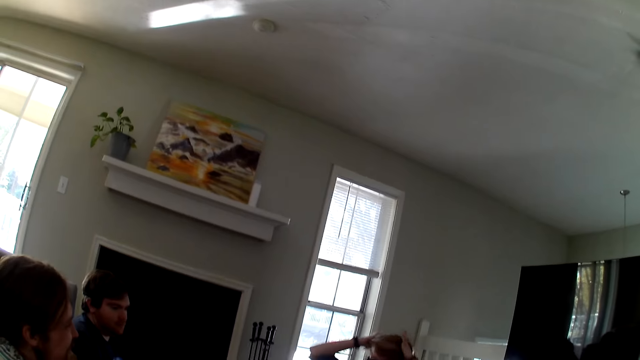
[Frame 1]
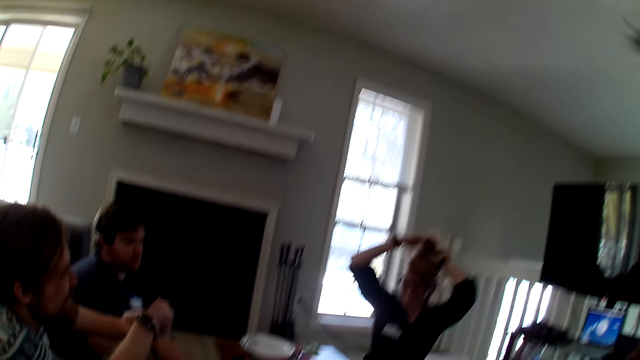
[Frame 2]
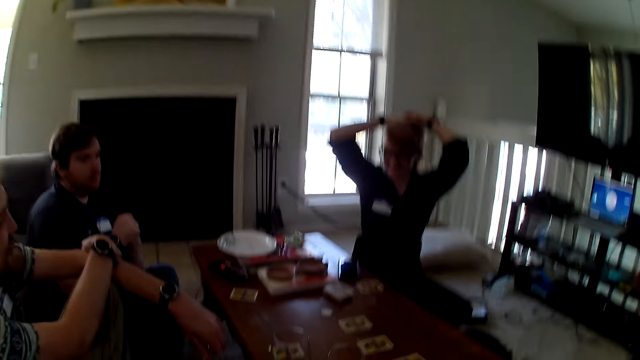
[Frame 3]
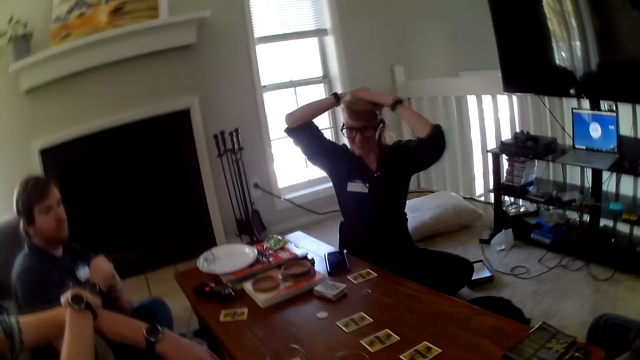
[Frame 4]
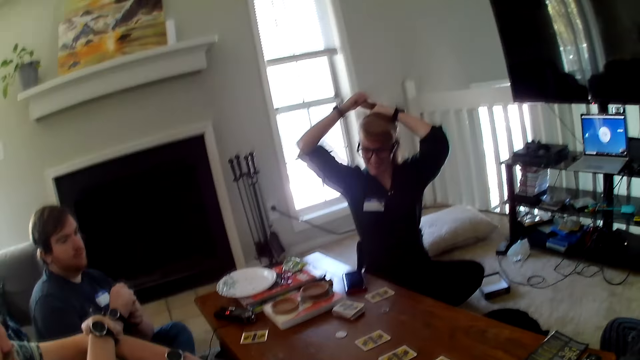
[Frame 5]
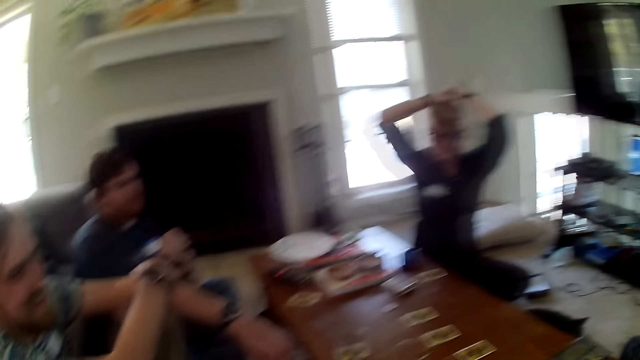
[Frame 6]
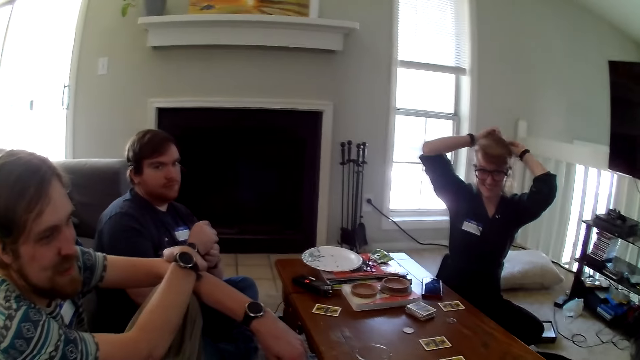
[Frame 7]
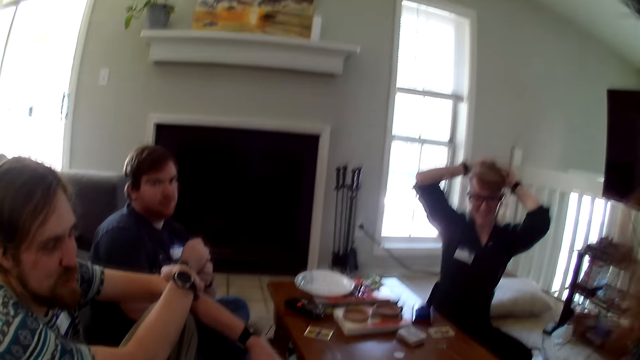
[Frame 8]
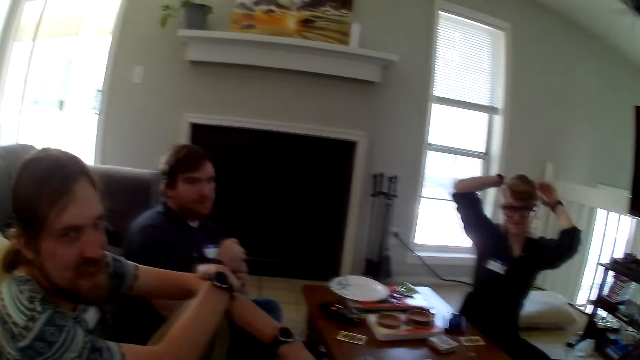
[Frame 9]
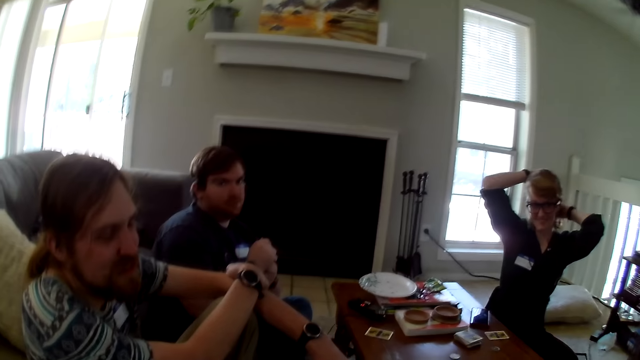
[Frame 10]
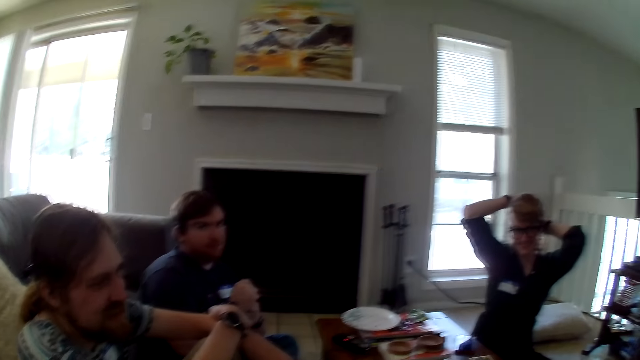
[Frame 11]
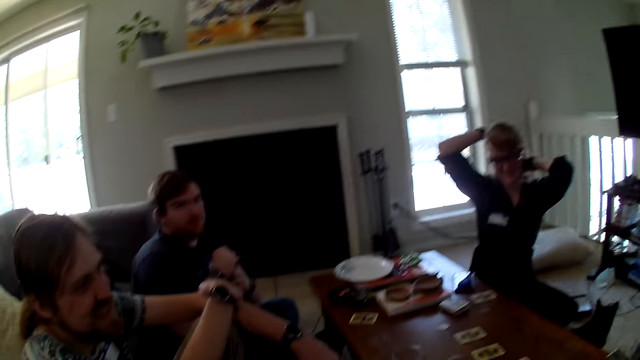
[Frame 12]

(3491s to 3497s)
A person aligns her hair.

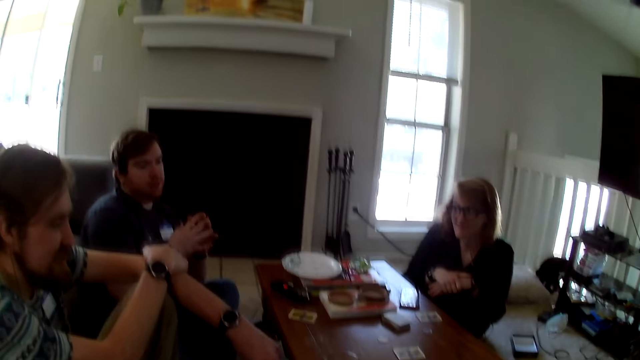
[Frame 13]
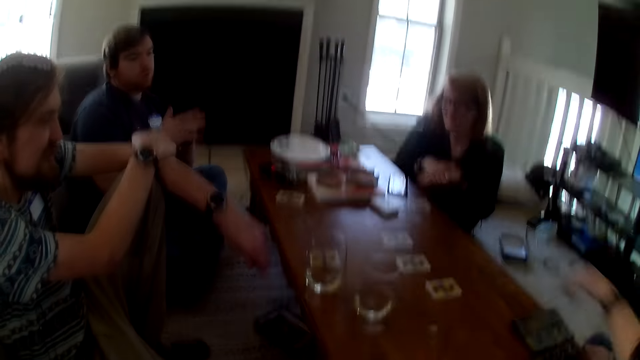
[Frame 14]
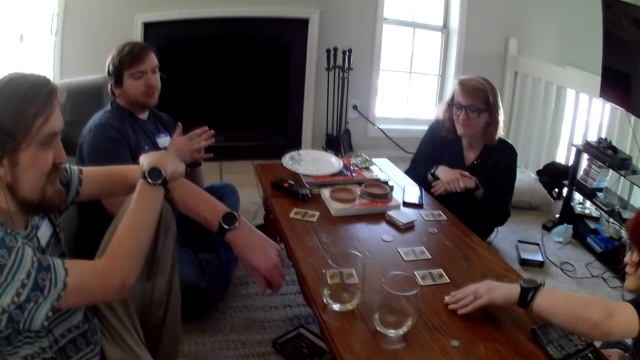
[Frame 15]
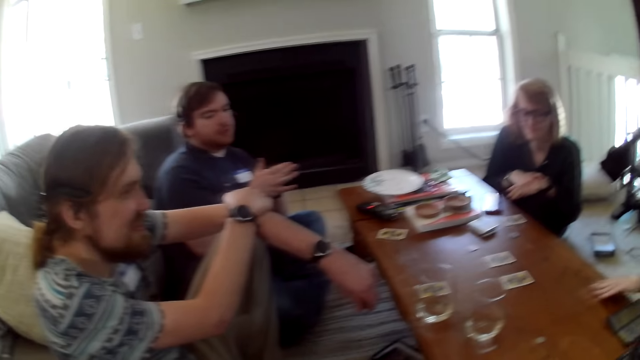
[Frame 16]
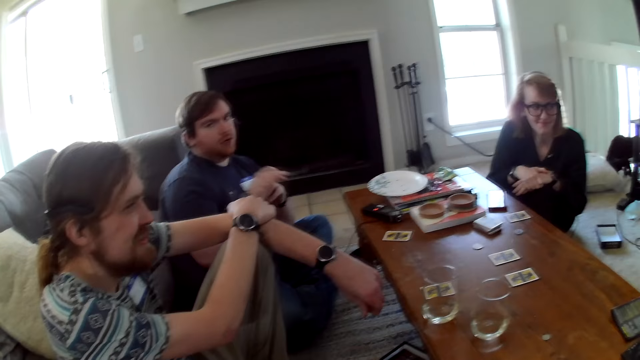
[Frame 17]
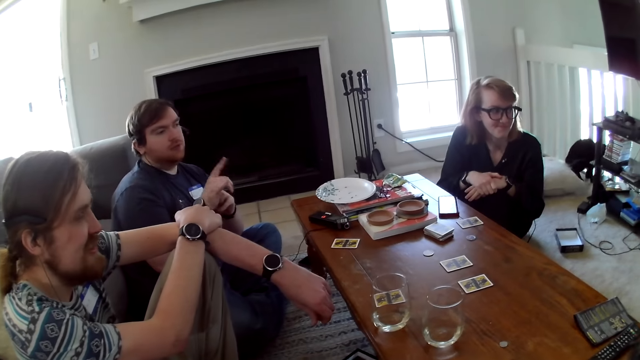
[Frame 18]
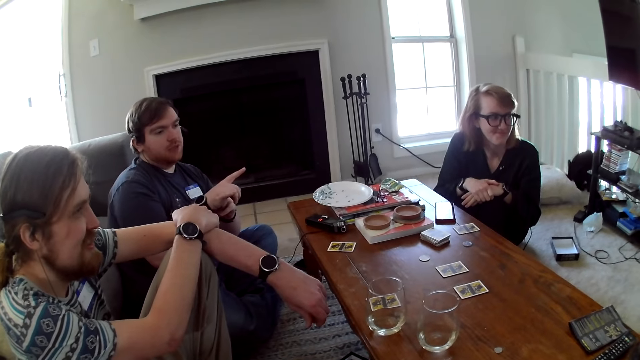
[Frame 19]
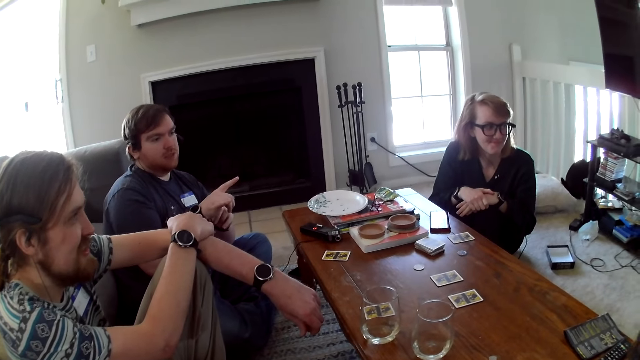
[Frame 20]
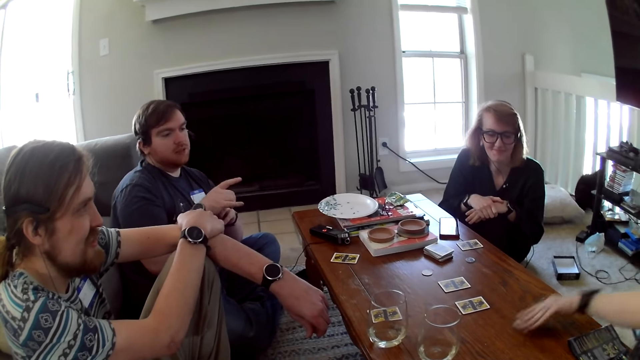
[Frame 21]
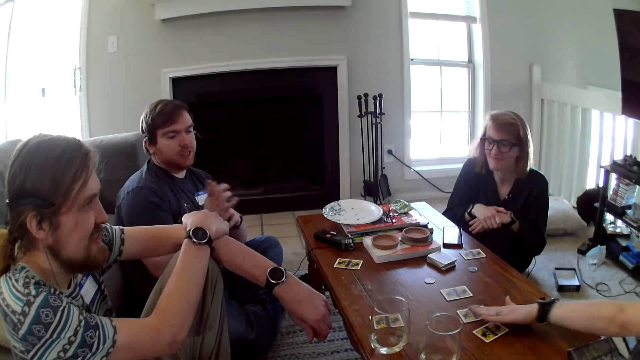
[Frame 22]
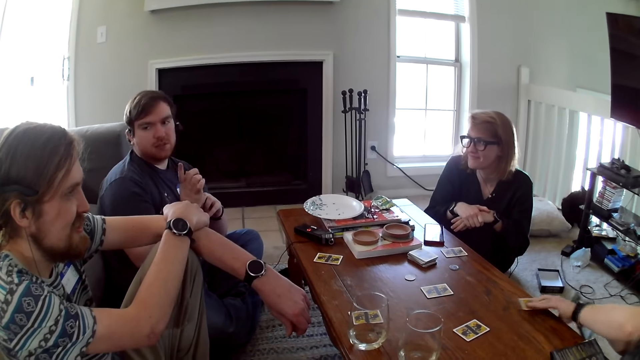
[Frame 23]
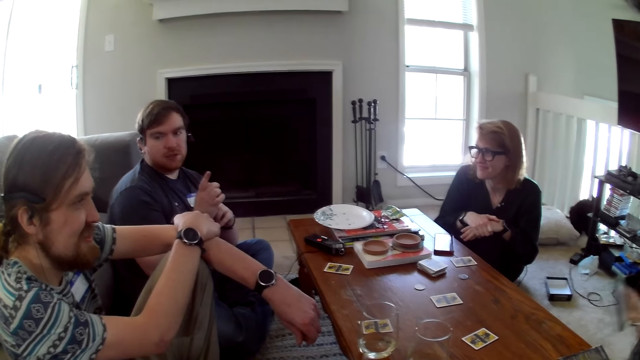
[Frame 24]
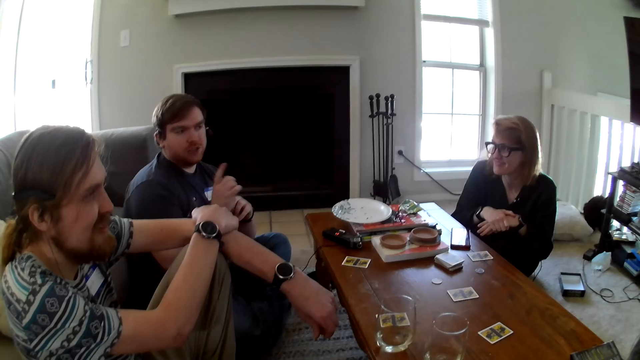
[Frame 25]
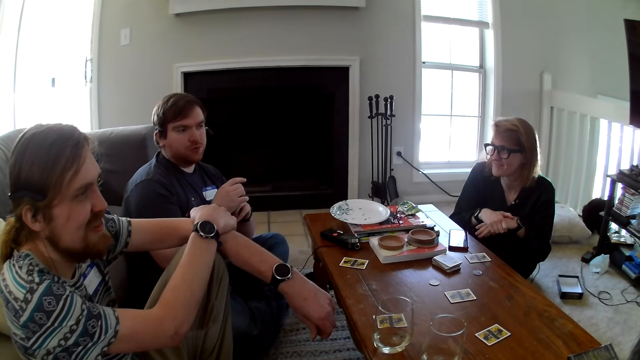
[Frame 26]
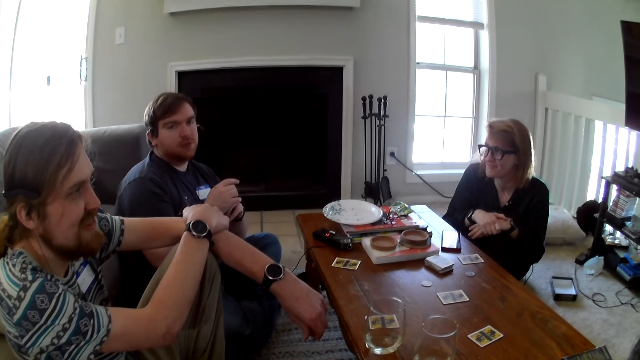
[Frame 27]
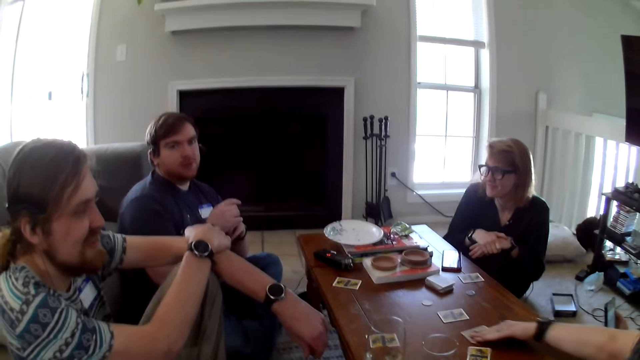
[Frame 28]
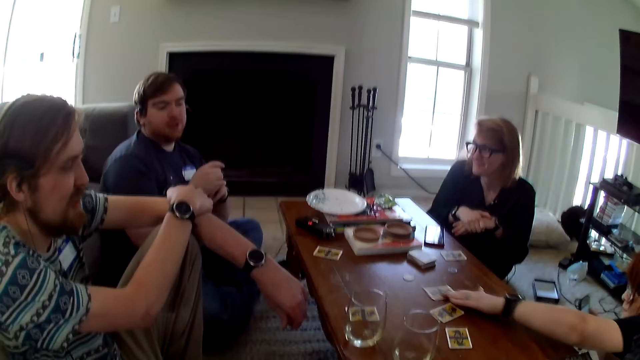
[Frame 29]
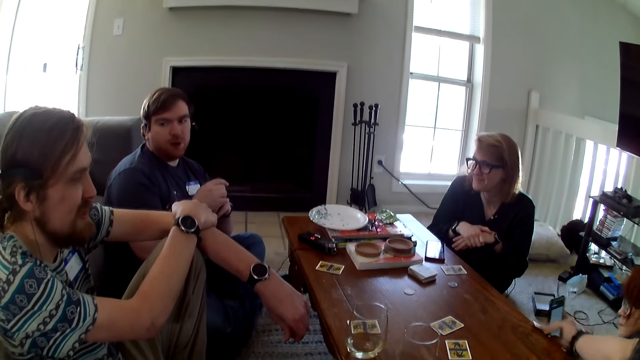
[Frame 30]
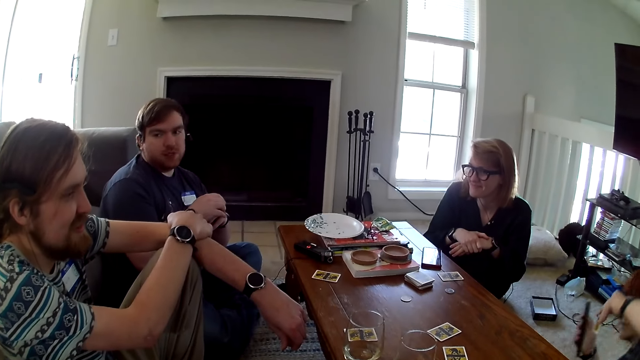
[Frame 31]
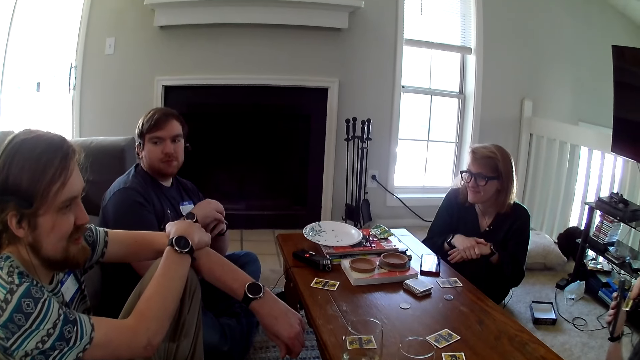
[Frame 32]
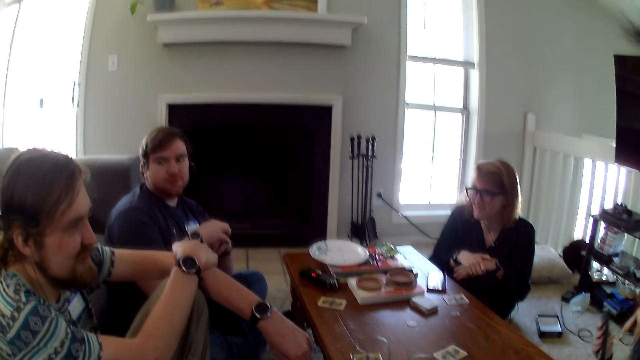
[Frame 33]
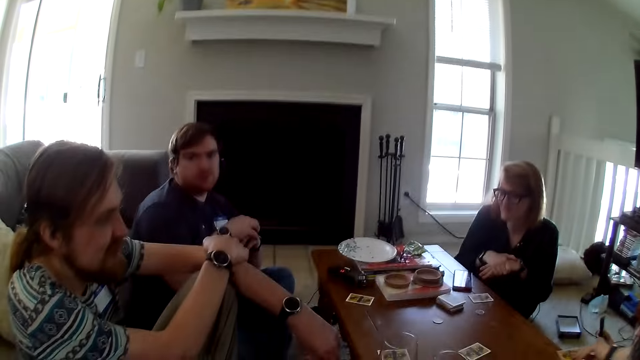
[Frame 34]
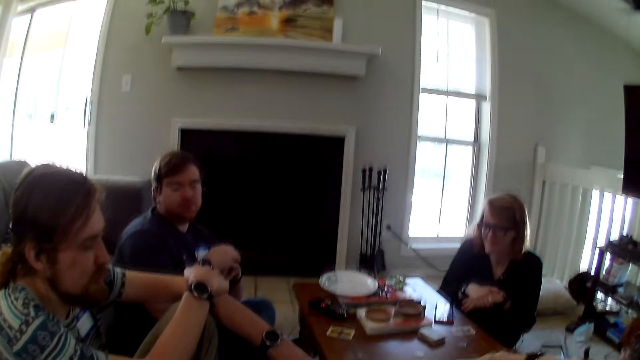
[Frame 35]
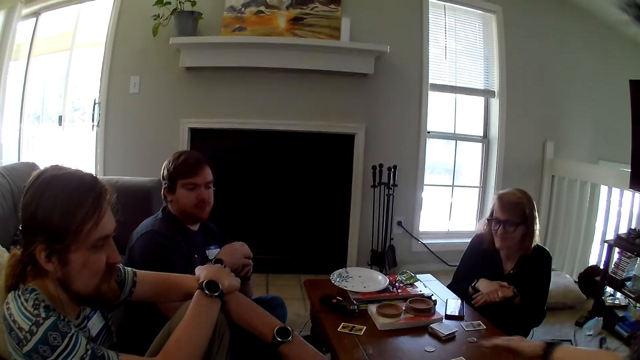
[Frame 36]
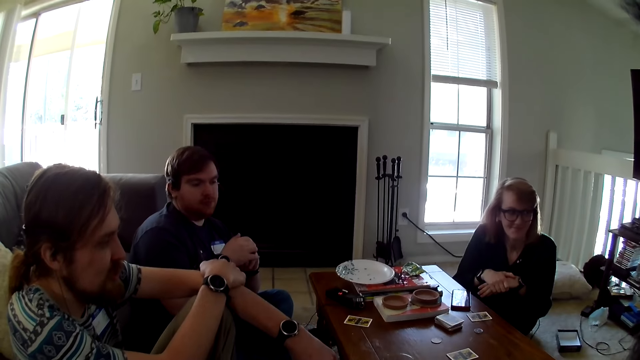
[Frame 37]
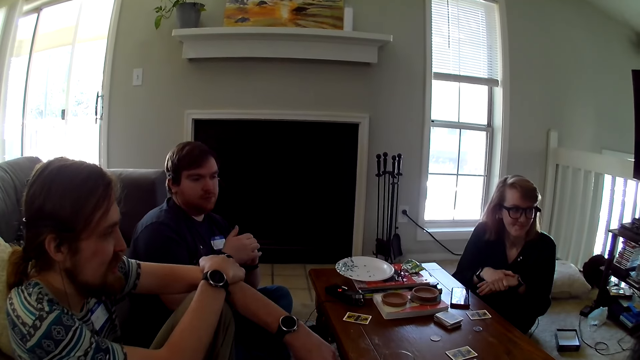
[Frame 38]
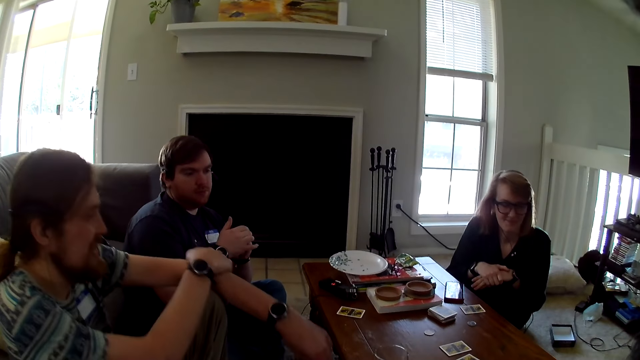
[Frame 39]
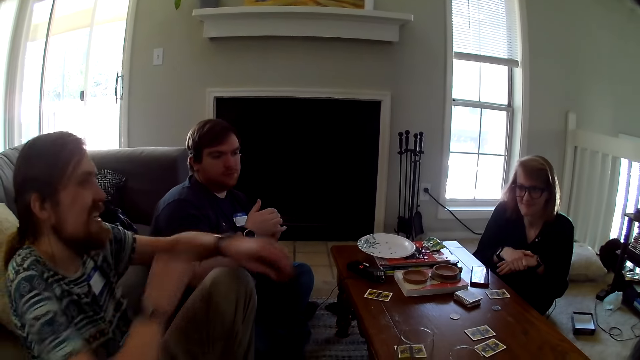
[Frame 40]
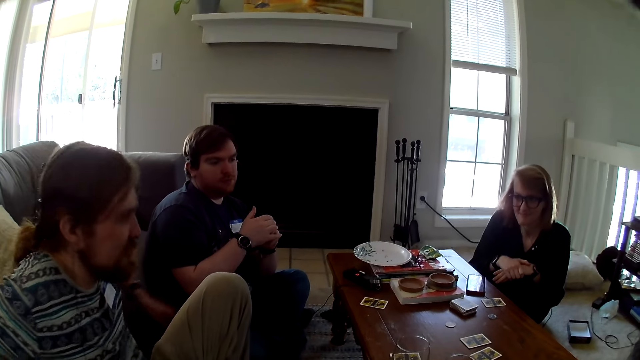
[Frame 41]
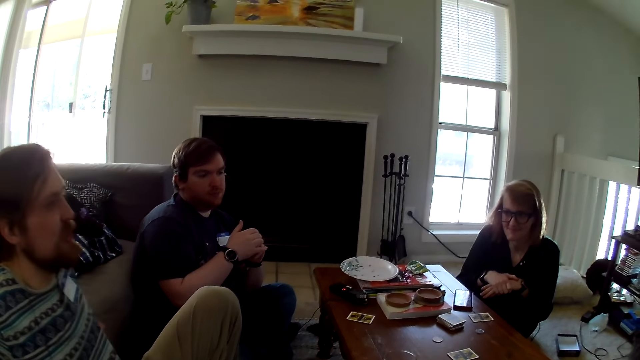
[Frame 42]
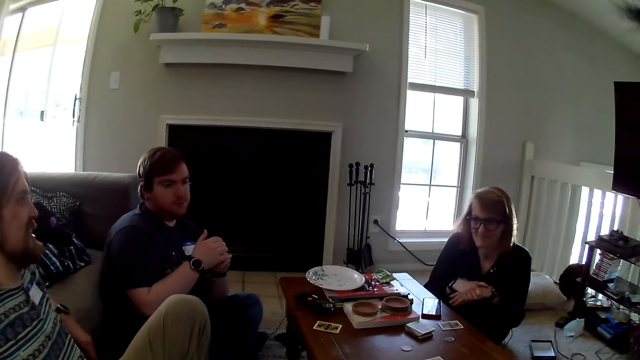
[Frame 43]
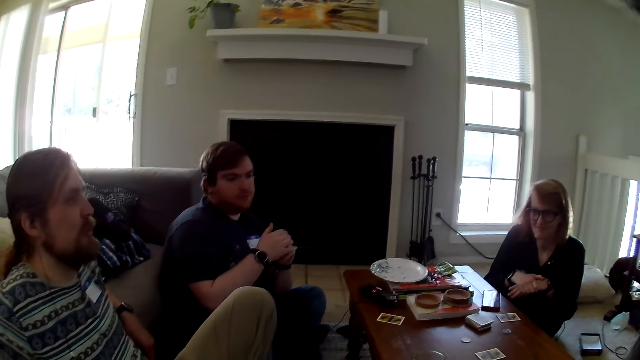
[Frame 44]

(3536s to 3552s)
A woman picked the card on the table. The woman places down the card. The woman picks up the card. The woman places down the card. The woman picks up the card. A man interacts with the woman, another person and the camera wearer. The woman places down the card.
